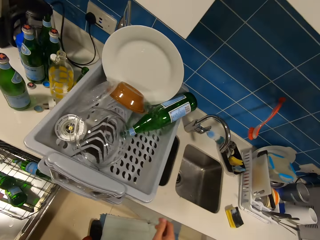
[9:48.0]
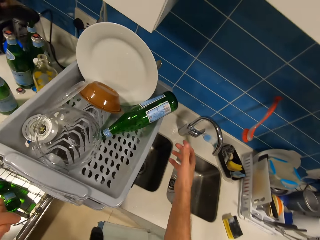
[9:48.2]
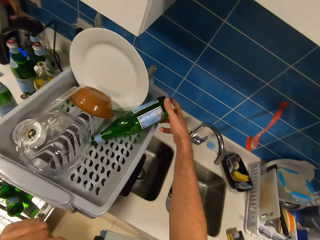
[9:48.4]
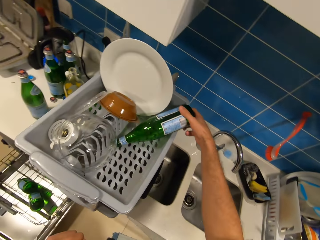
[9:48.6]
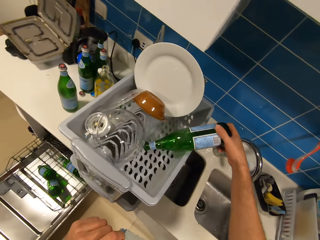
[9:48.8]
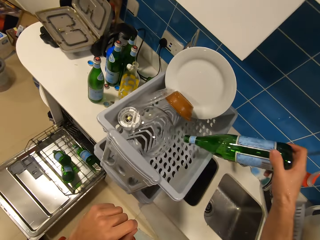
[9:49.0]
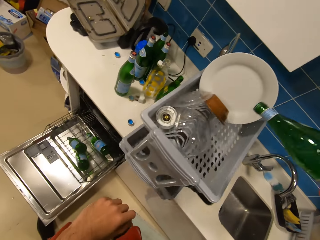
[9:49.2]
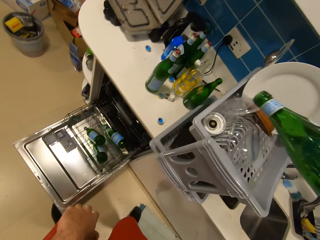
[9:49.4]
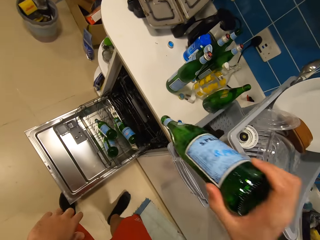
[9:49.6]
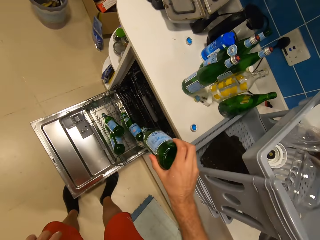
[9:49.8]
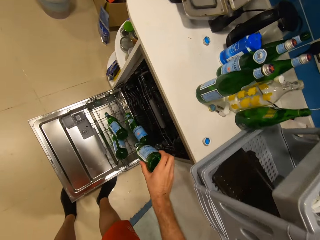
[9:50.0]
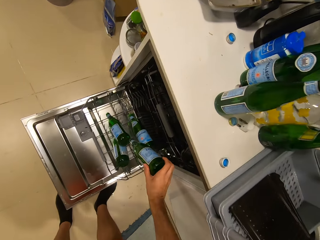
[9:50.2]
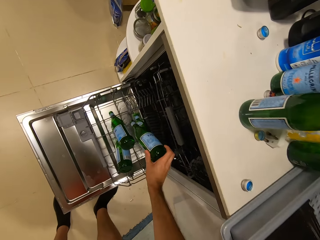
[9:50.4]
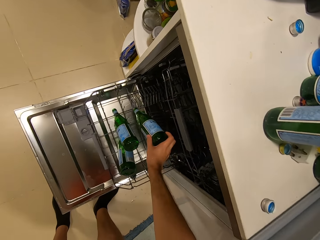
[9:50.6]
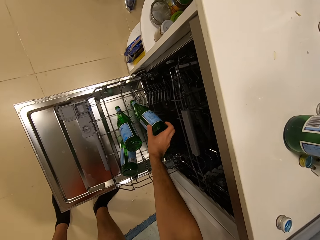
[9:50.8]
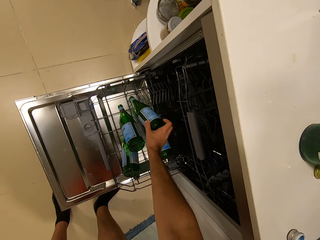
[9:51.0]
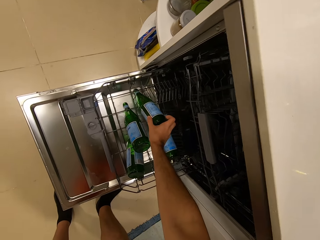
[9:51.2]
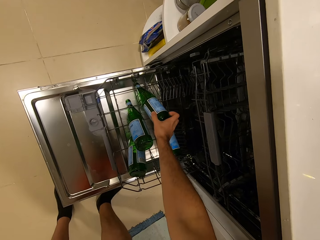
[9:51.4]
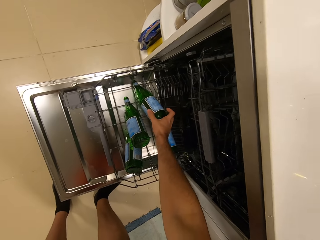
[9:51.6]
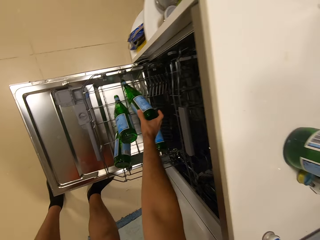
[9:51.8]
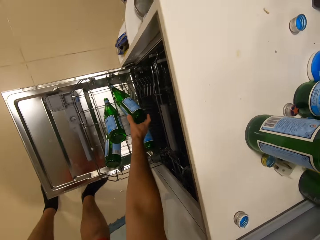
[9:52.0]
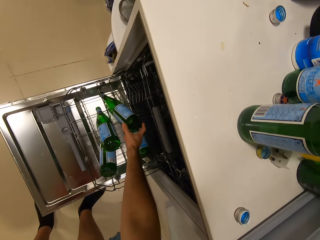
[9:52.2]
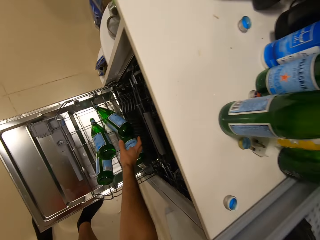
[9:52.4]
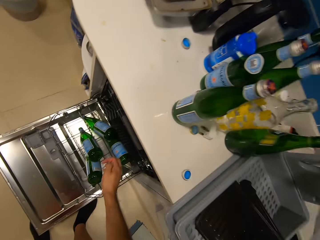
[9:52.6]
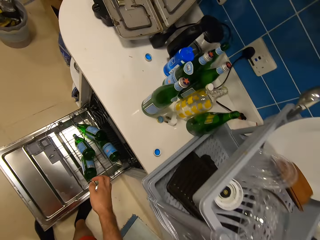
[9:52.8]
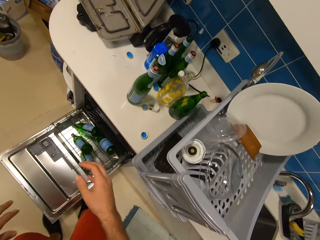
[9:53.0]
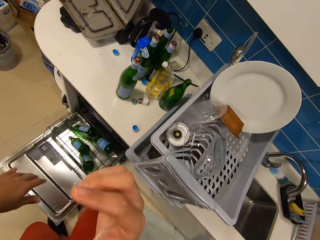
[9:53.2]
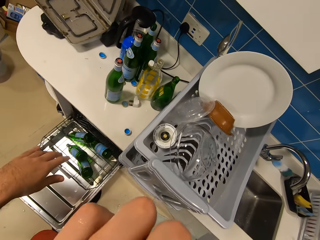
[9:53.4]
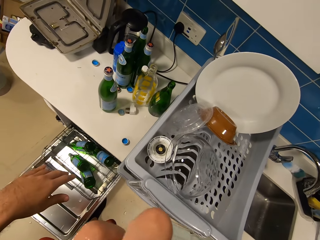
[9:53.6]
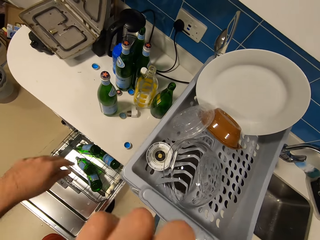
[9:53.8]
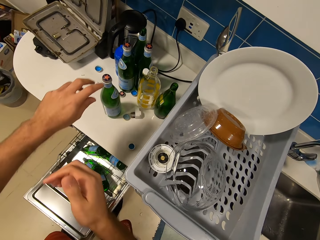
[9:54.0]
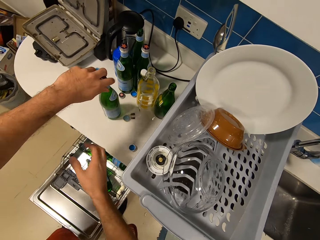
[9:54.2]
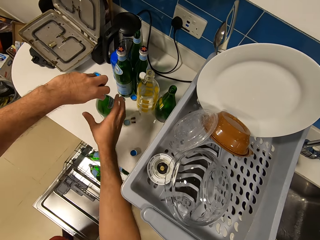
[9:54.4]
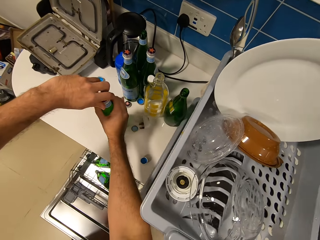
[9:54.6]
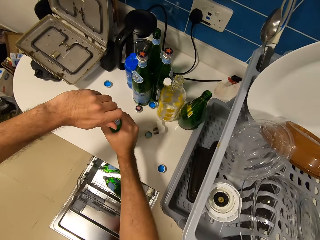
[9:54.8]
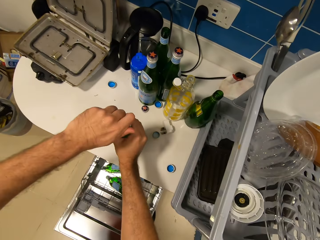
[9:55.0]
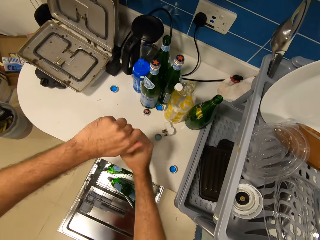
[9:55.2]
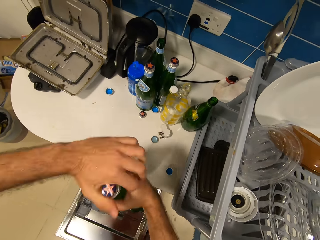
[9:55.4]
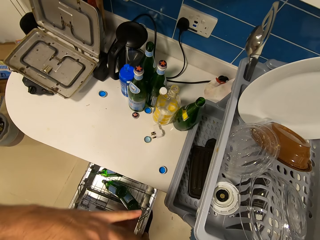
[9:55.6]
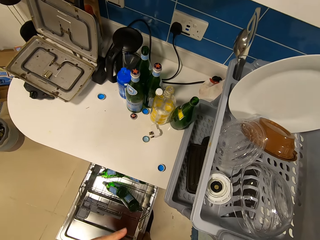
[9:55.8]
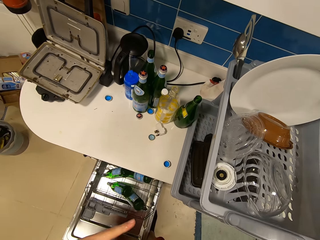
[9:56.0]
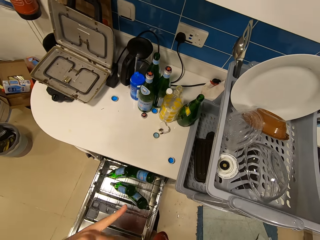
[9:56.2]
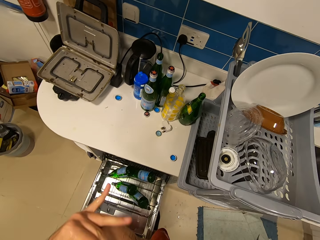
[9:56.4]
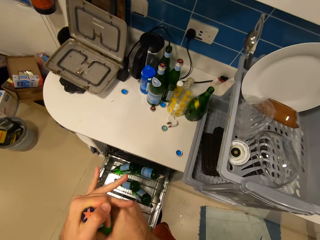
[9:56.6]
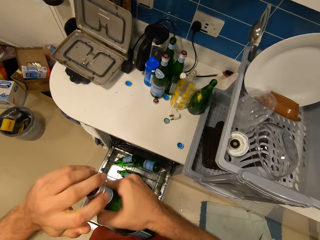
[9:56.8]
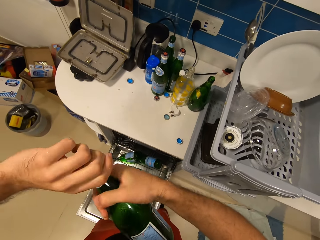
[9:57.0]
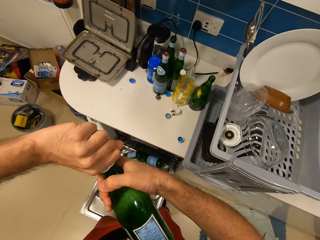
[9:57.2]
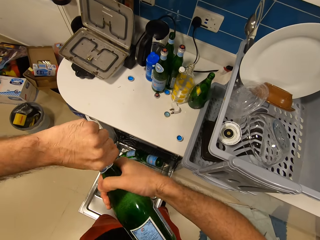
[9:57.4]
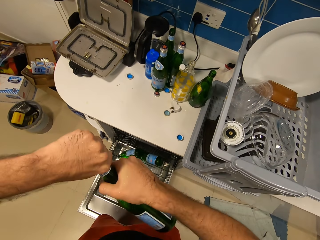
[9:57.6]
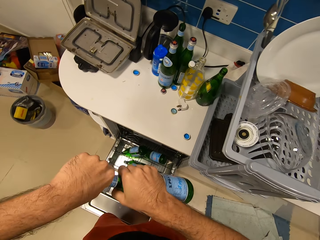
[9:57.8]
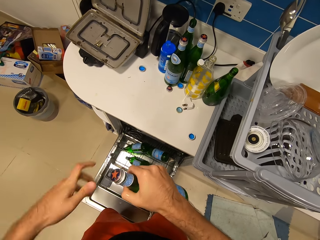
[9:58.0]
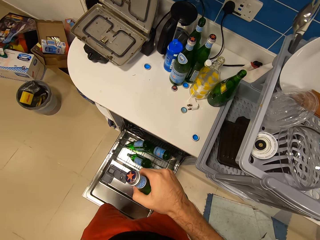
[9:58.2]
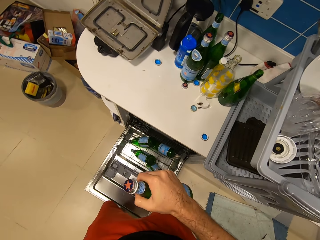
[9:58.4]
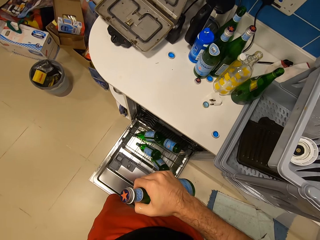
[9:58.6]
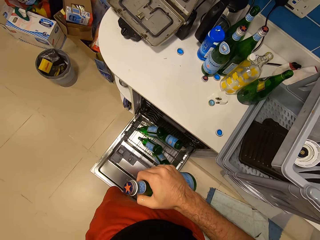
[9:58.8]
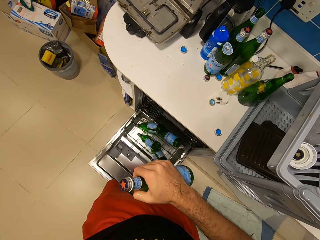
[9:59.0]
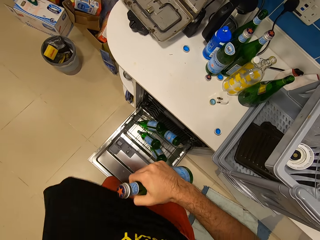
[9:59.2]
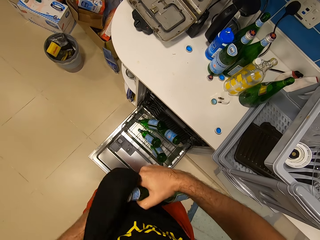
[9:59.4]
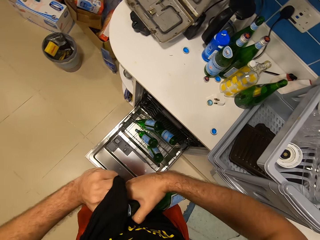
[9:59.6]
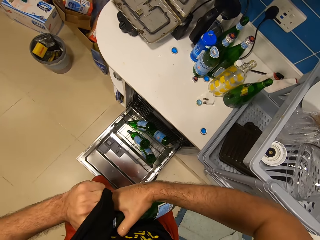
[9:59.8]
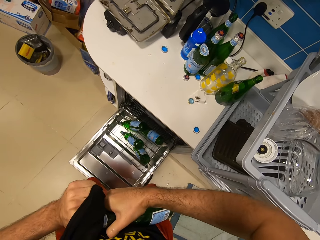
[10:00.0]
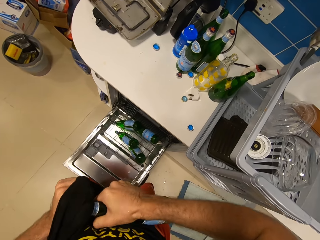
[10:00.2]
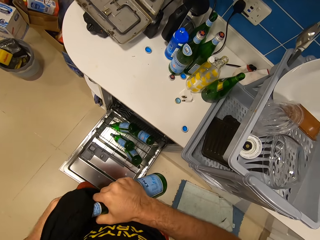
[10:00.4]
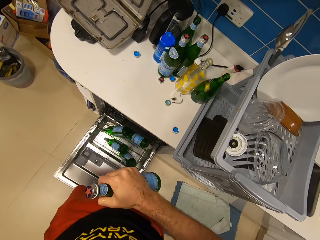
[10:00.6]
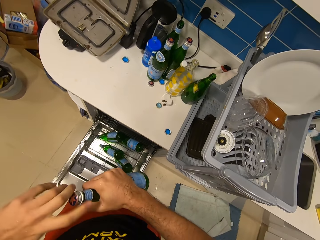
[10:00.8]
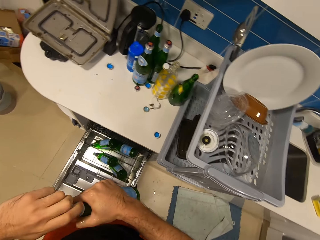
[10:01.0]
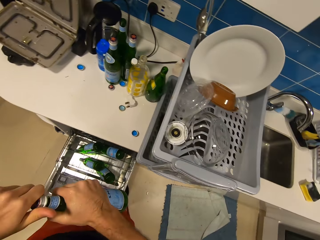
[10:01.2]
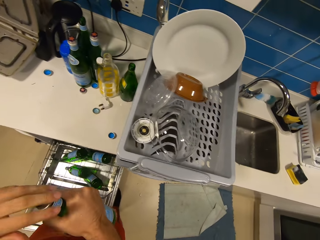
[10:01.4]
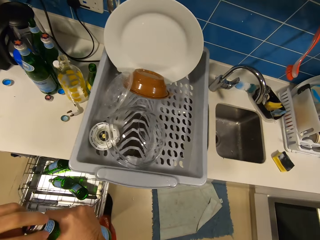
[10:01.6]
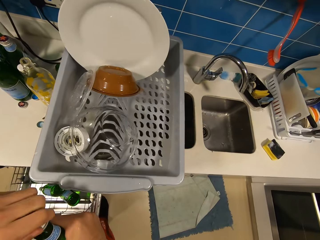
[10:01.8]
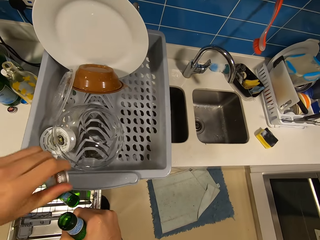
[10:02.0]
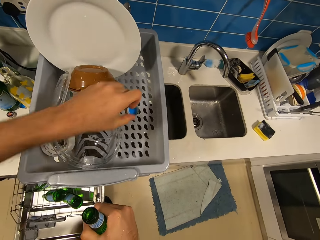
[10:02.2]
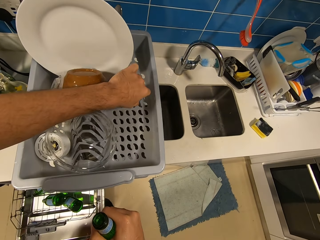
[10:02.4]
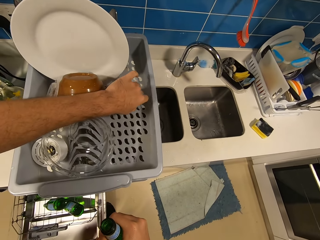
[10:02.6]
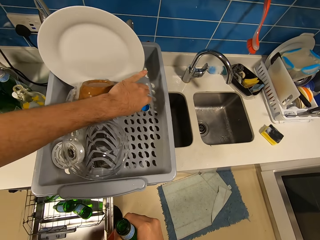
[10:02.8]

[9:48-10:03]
The camera wearer picks a bottle from the plate rack or dish rack with his right hand. He places the bottle in the oven shelf with his right hand. He picks a bottle on the kitchen slab with both hands. He opens the bottle with his left hand. He holds the bottle with his right hand. He opens the bottle lid with a cloth in his left hand. He puts the bottle lid in the dish rack.

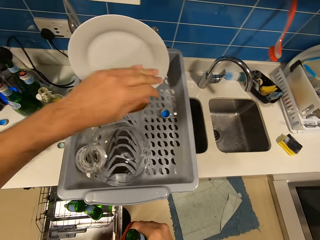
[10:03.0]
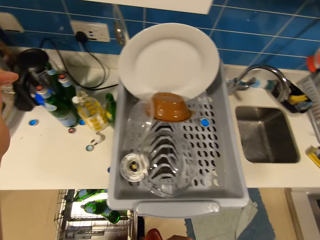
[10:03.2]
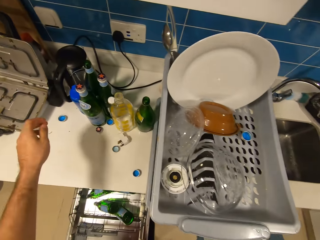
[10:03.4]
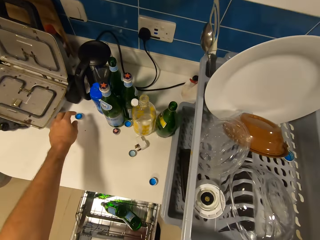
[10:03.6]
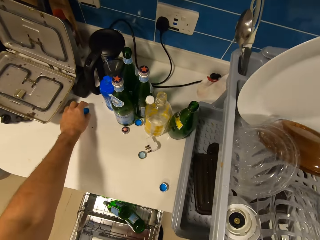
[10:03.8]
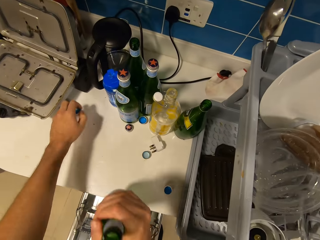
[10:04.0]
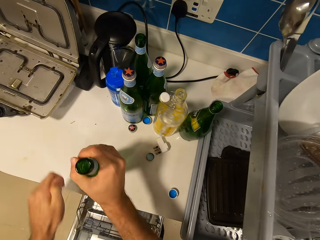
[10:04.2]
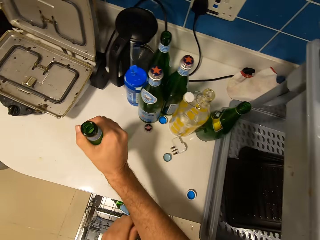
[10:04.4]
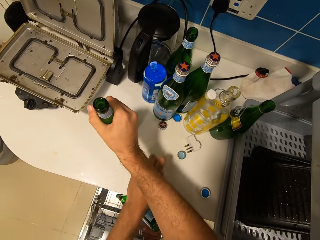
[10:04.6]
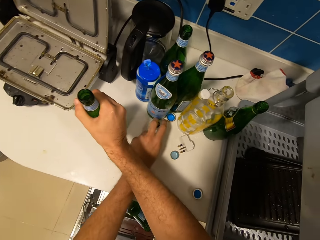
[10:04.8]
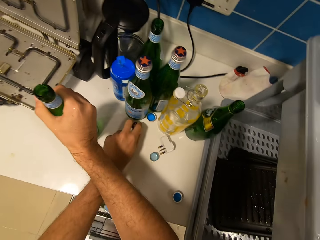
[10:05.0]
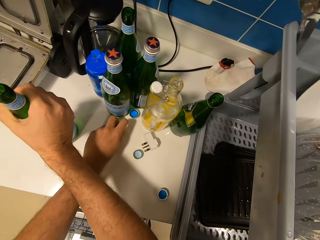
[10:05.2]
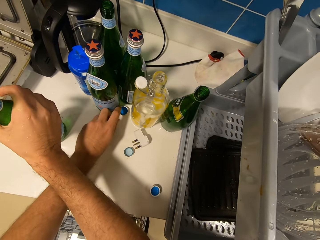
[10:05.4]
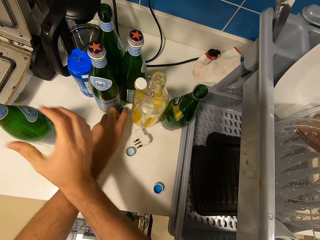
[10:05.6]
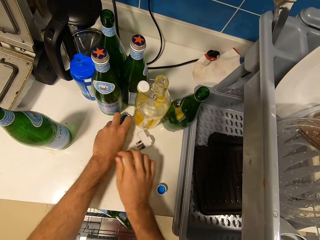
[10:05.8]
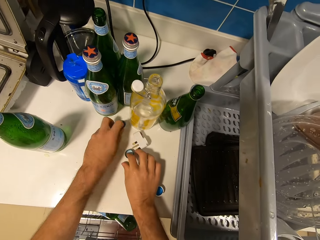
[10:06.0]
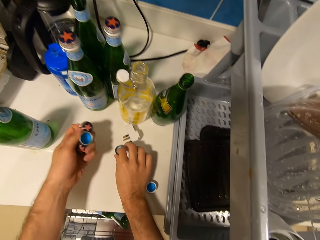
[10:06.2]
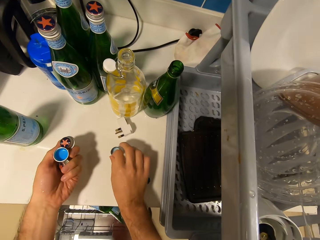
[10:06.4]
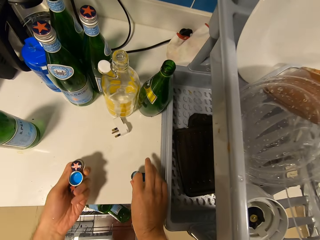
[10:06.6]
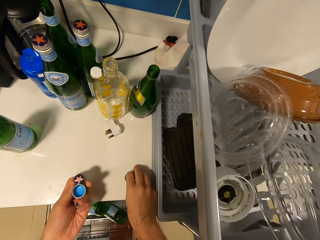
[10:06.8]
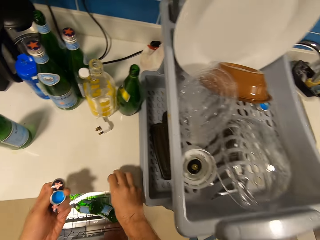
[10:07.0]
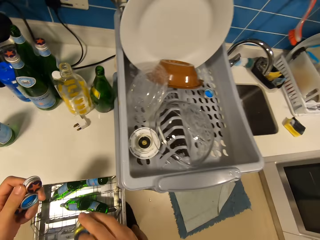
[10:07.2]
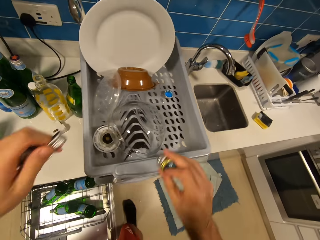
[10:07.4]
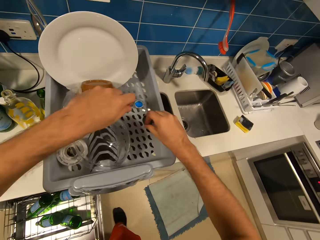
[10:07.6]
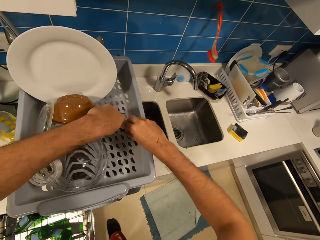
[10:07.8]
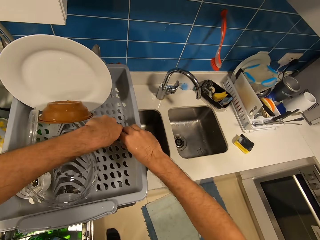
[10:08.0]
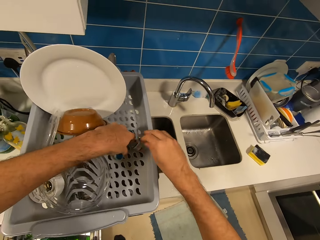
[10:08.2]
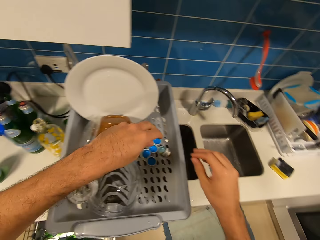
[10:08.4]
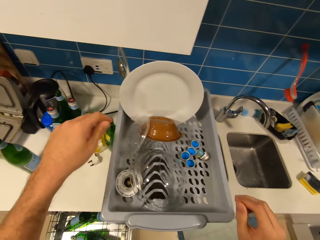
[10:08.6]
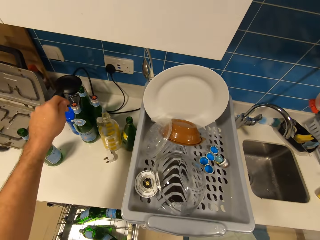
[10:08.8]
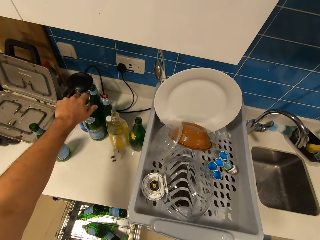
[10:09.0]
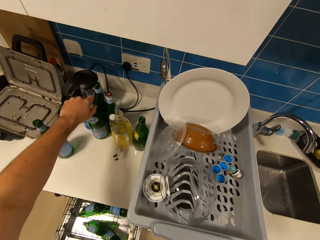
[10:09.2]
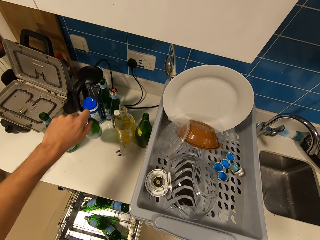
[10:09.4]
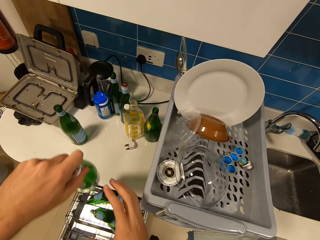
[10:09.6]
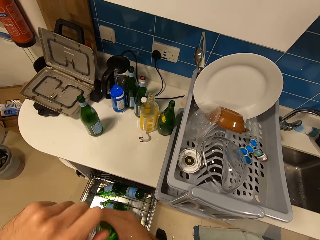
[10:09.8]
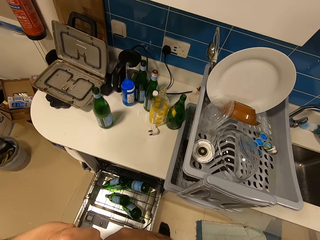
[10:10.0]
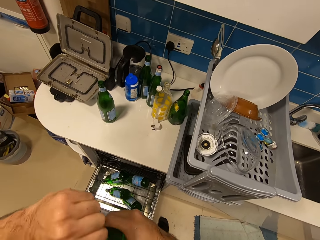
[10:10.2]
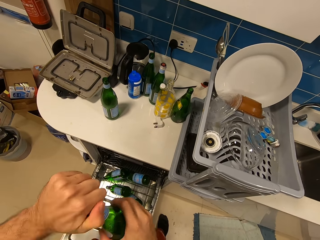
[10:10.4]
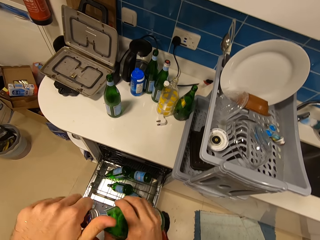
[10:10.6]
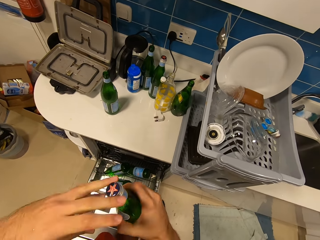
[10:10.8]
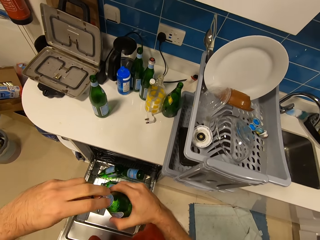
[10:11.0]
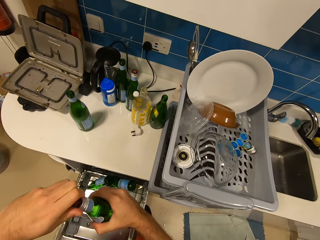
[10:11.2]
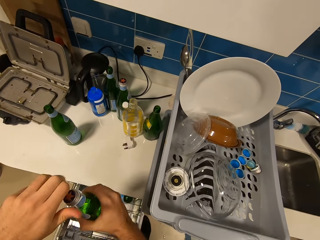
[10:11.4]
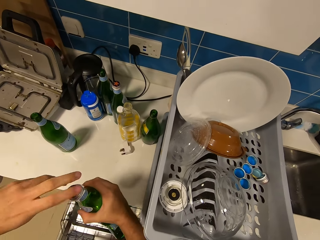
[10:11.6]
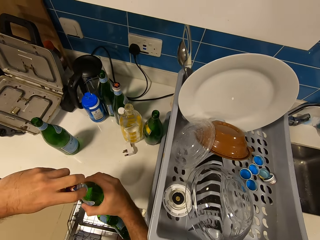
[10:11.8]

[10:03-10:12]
The camera wearer picks a bottle lid on the kitchen slab with his left hand. He places a bottle on the kitchen slab with his right hand. He picks bottle lids from the kitchen slab with his left hand. He picks the bottle lids from the kitchen slab with both hands. He drops the bottle lids on the plate rack with both hands. He picks a bottle from the kitchen slab with his left hand. He opens the bottle lid with both hands.
